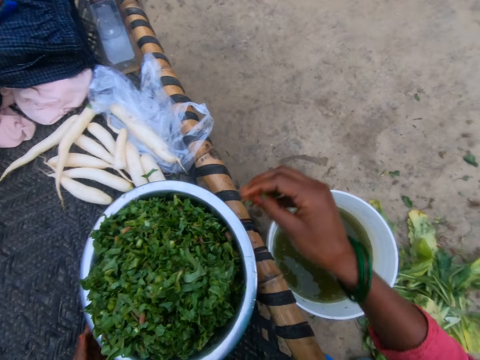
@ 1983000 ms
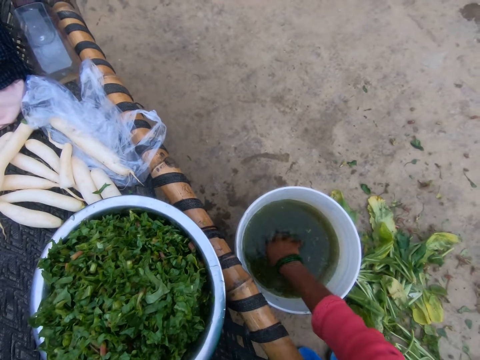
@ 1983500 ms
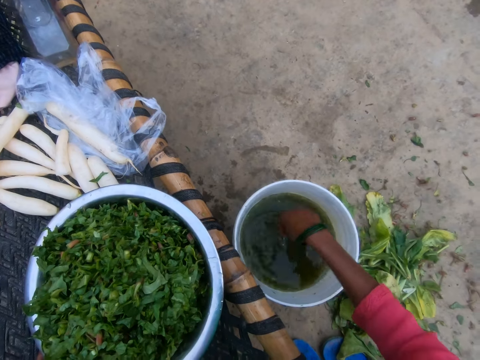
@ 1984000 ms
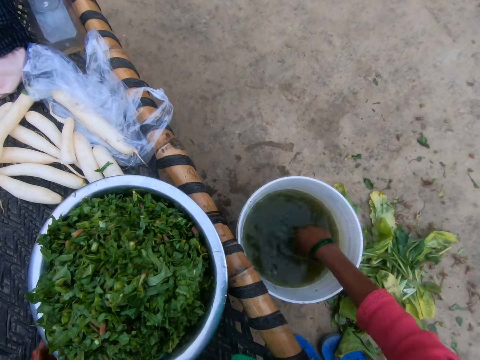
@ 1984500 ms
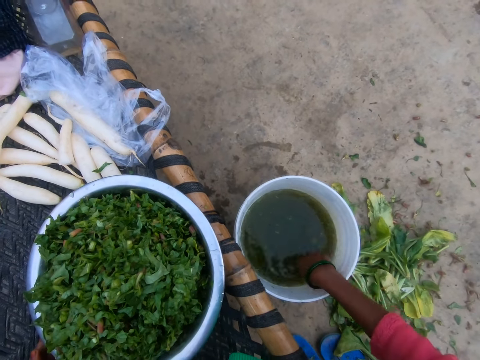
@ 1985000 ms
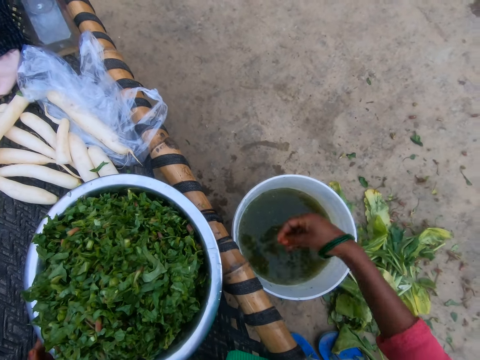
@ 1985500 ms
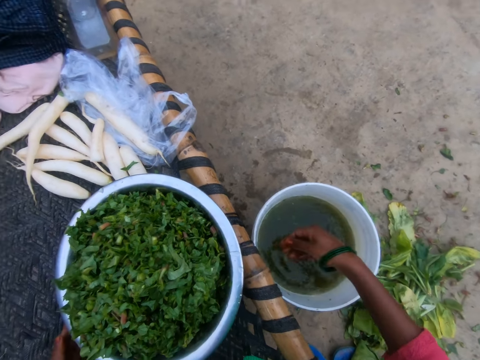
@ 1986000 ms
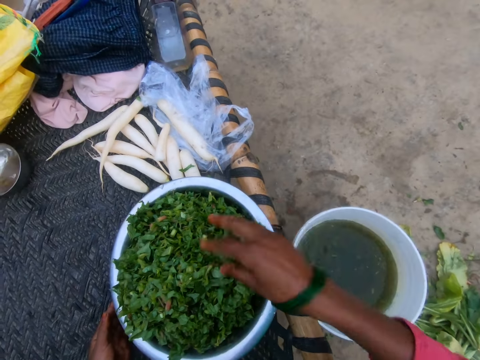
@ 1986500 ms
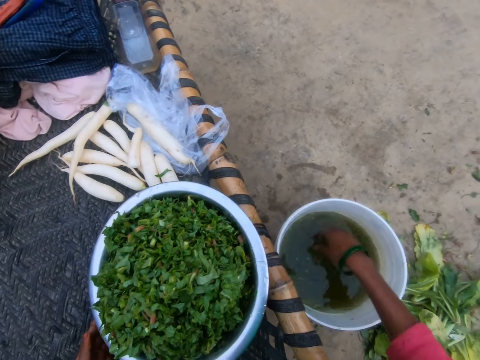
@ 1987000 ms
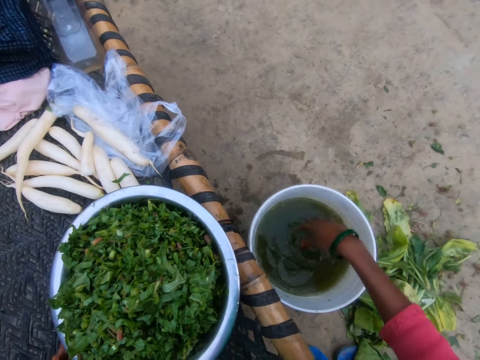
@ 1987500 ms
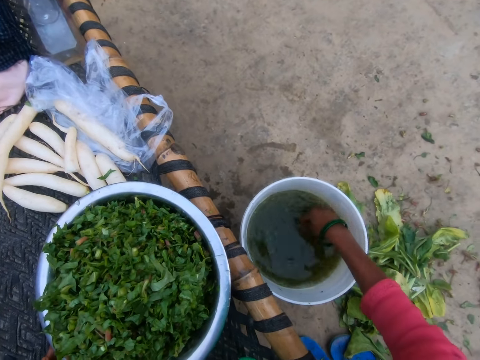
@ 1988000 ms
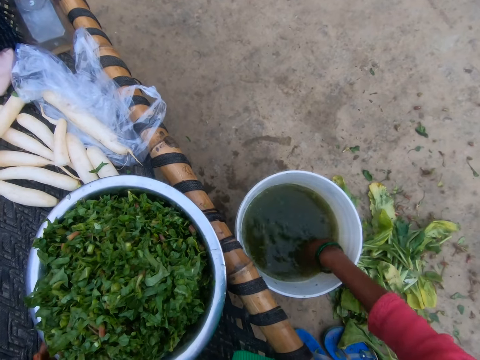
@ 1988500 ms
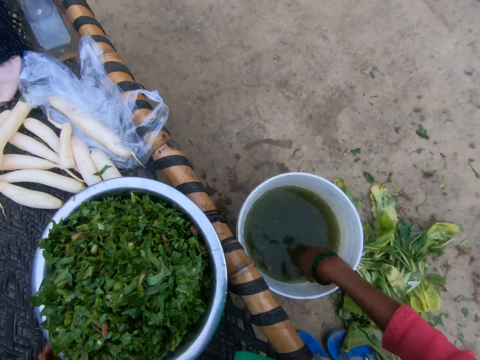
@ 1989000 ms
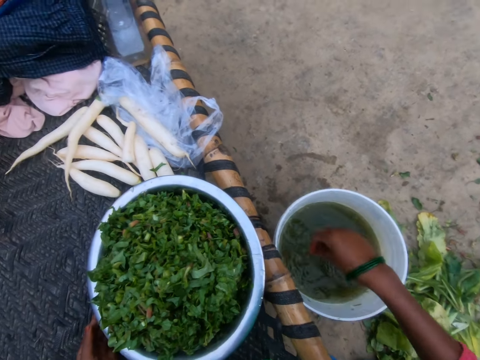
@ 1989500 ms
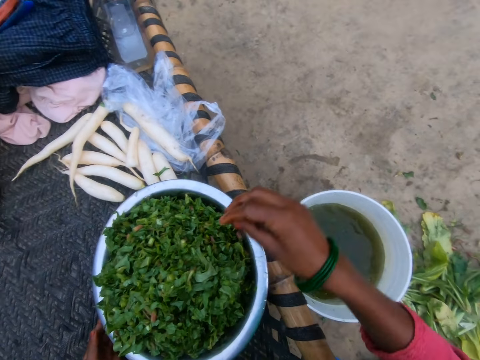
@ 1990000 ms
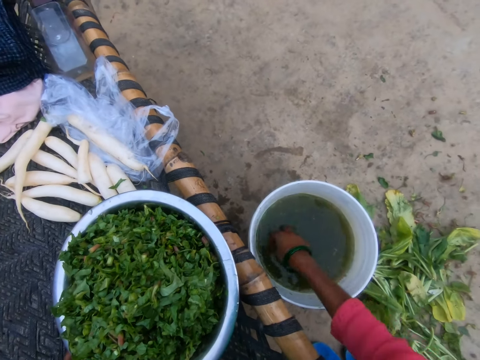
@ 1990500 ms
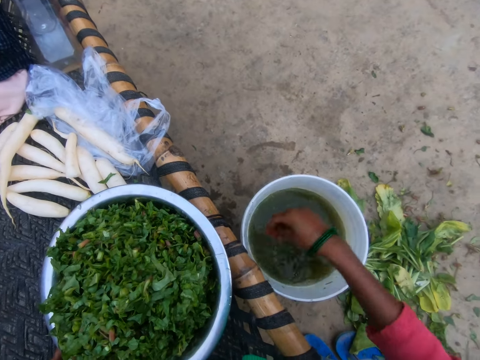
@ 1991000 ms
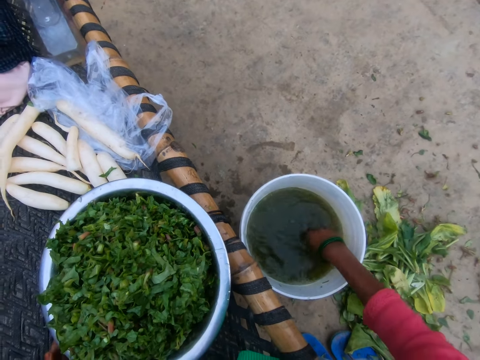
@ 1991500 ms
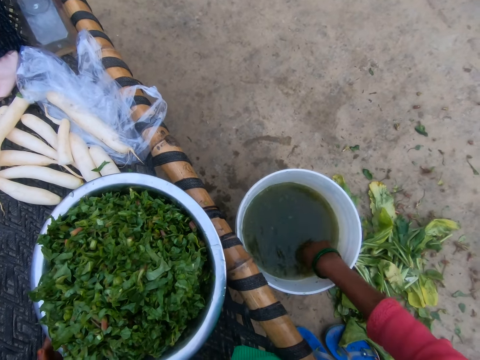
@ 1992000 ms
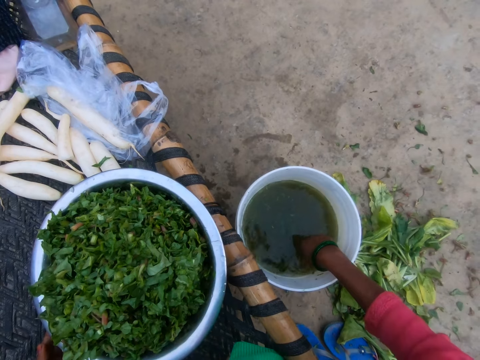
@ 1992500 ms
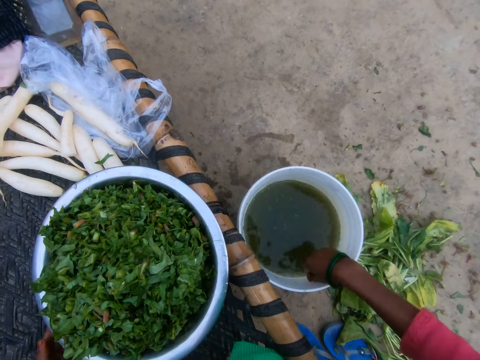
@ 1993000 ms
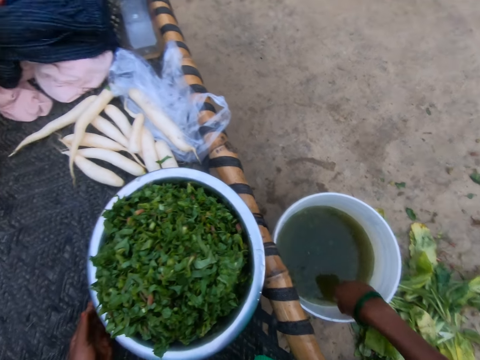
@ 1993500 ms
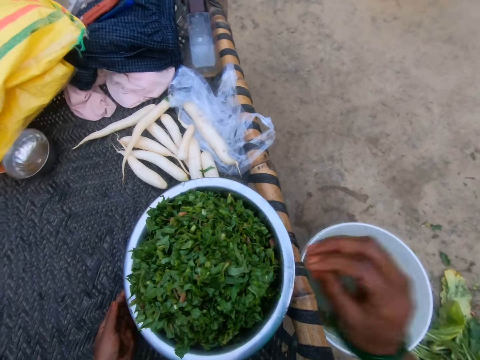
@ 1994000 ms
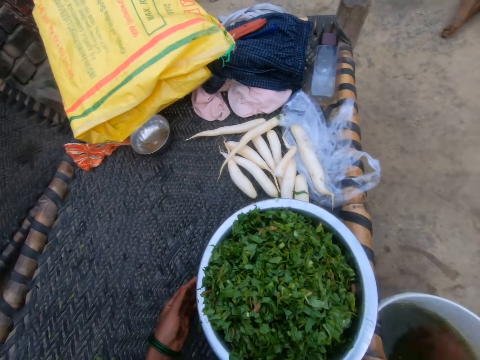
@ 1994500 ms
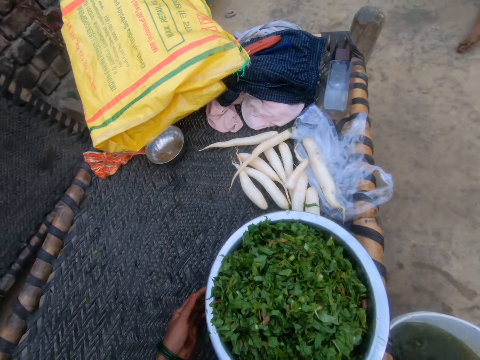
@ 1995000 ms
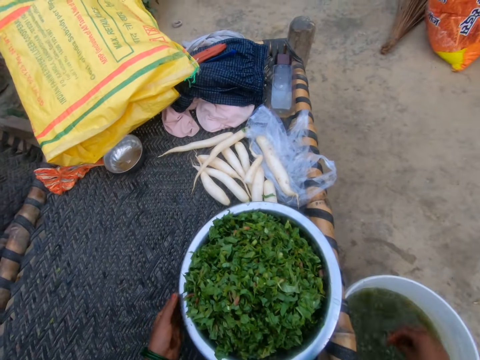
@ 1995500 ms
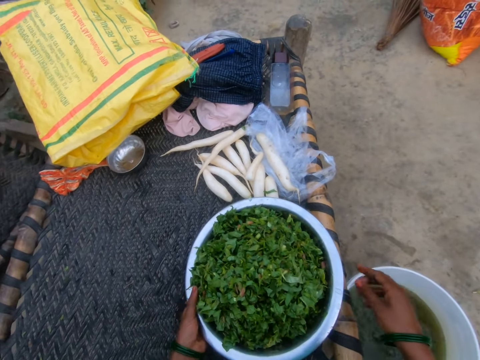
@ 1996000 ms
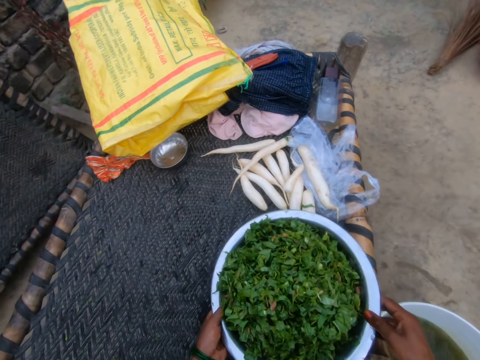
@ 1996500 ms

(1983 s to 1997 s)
The camera wearer puts the rinsed vegetable in the bowl. They gather the vegetable from the bucket of water. They put the rinsed vegetable in the bowl. They gather the vegetable from the bucket of water. They put the rinsed vegetable in the bowl. They pick the vegetables. They drop the vegetables. They rinse the hands. They pick the vegetables.

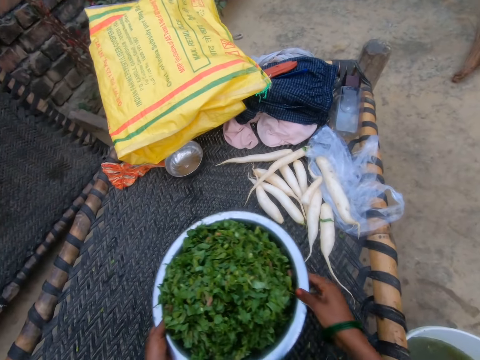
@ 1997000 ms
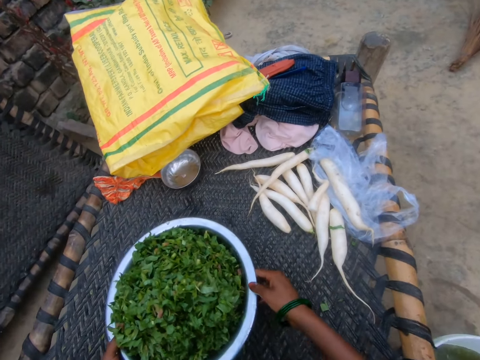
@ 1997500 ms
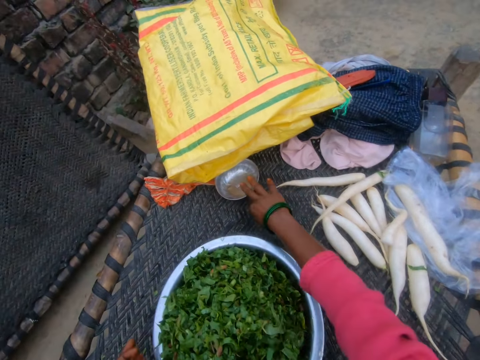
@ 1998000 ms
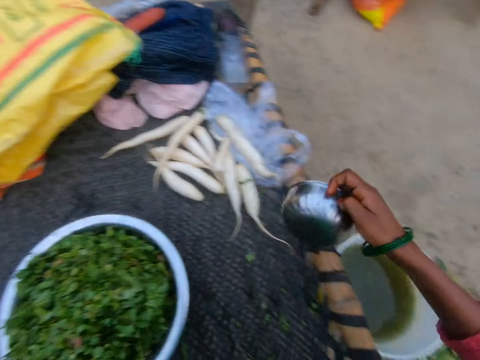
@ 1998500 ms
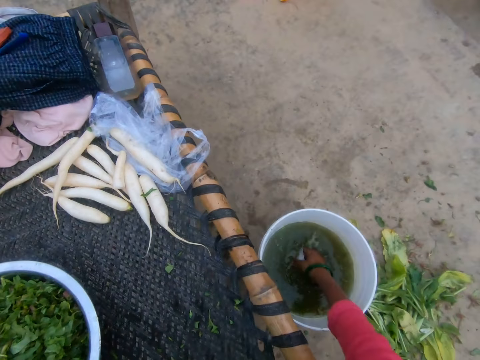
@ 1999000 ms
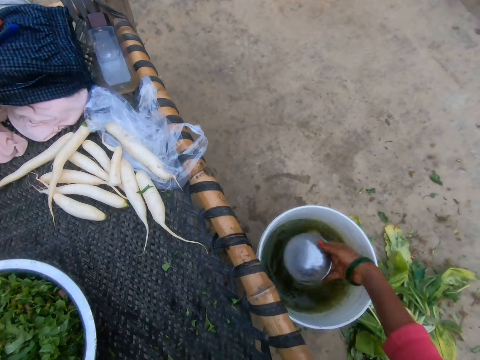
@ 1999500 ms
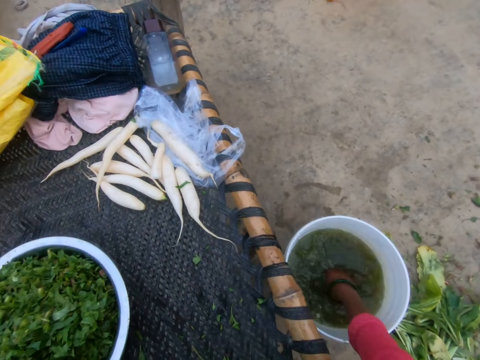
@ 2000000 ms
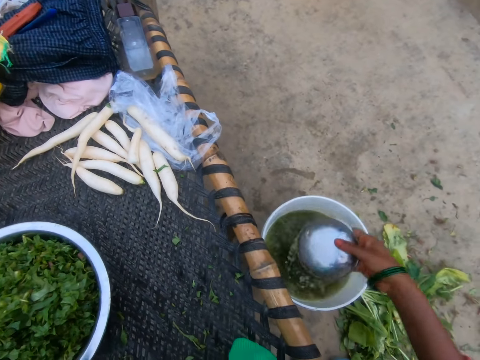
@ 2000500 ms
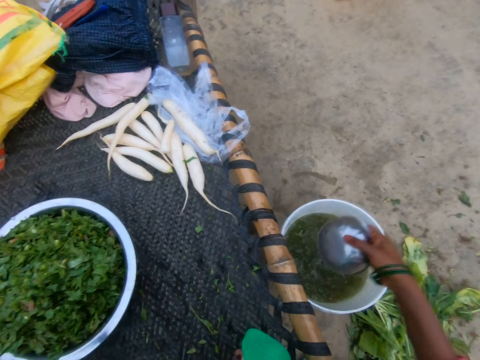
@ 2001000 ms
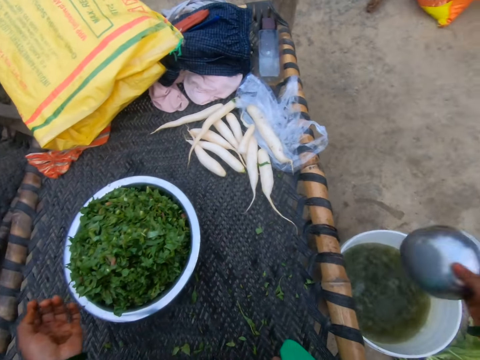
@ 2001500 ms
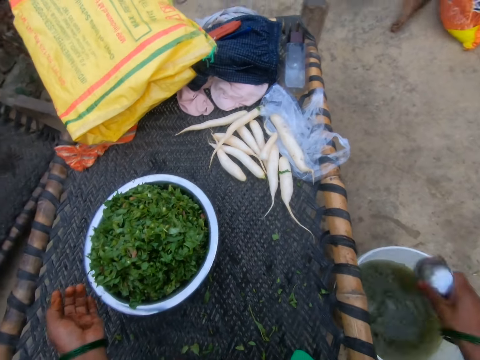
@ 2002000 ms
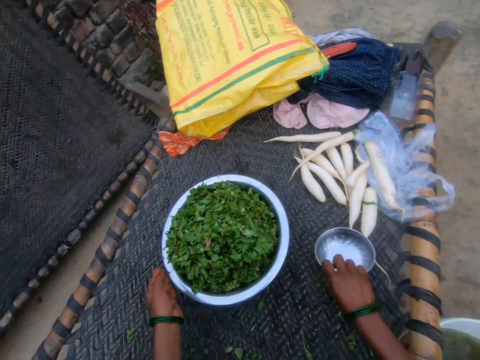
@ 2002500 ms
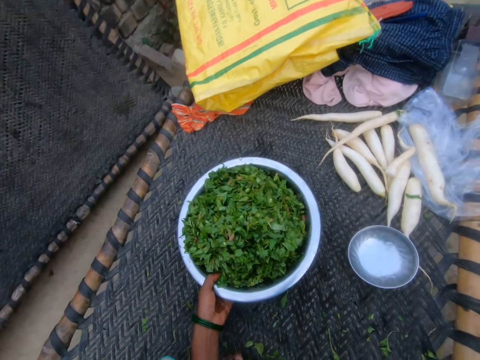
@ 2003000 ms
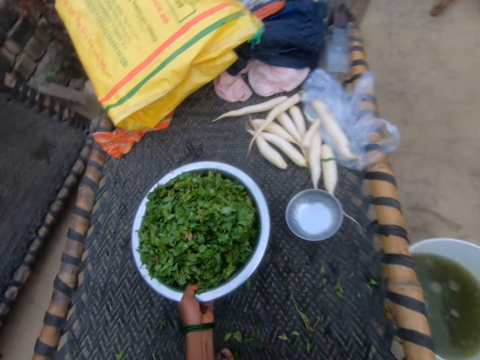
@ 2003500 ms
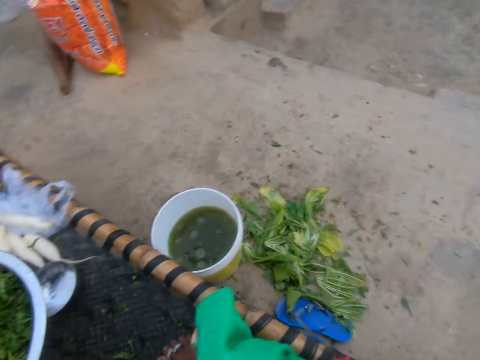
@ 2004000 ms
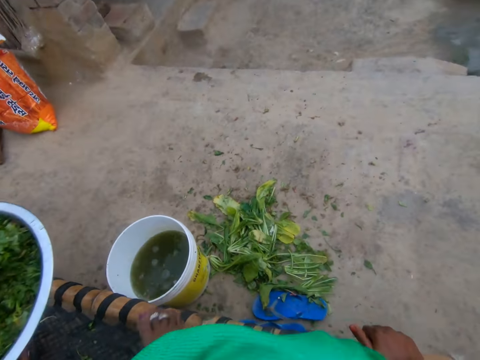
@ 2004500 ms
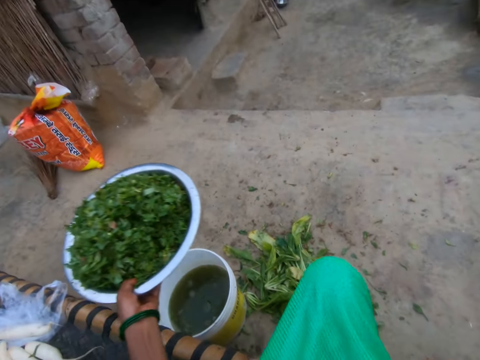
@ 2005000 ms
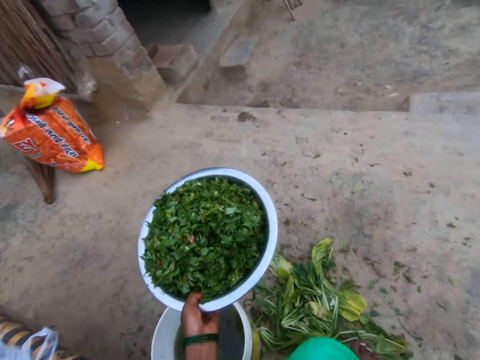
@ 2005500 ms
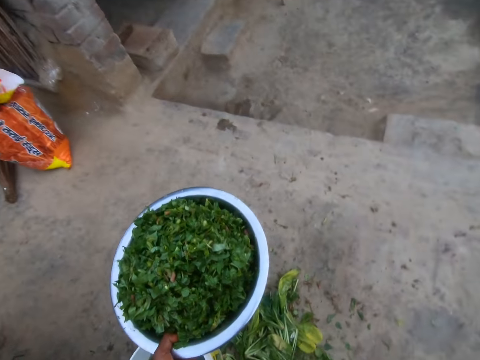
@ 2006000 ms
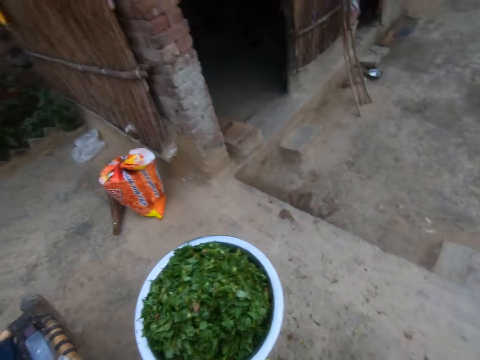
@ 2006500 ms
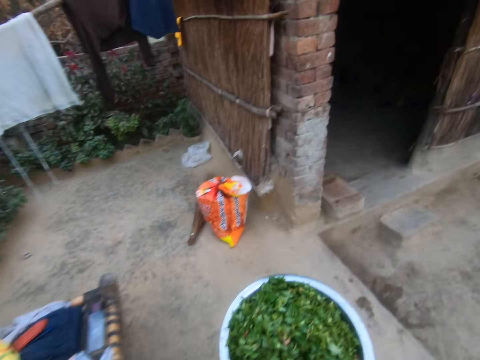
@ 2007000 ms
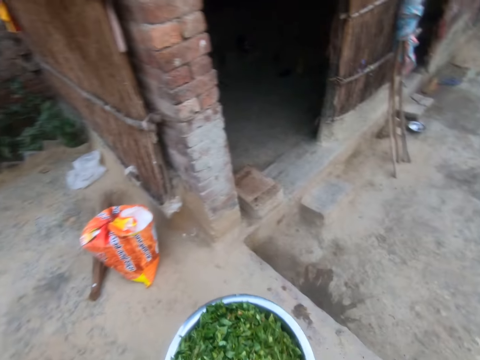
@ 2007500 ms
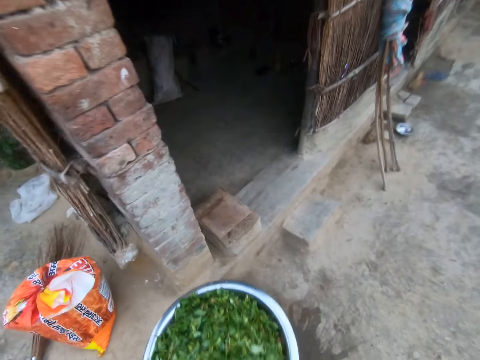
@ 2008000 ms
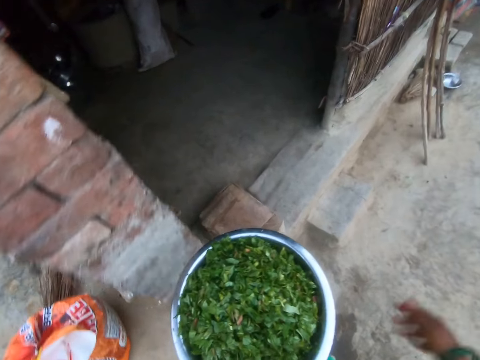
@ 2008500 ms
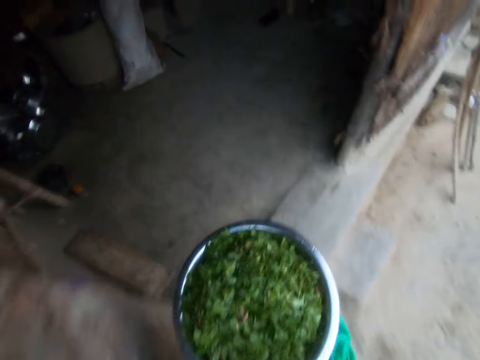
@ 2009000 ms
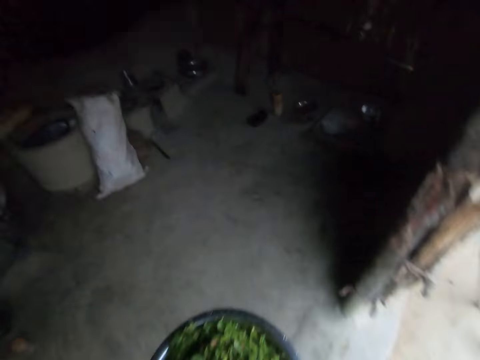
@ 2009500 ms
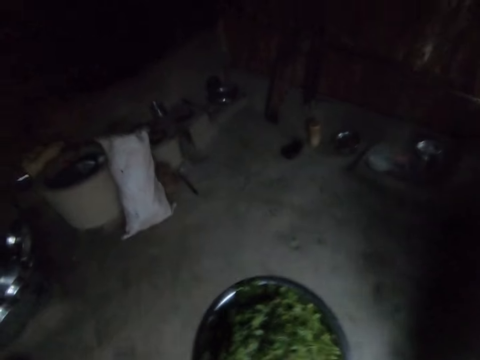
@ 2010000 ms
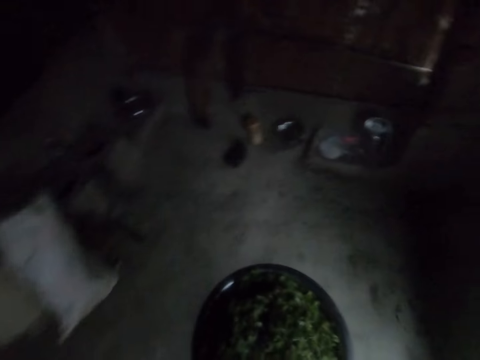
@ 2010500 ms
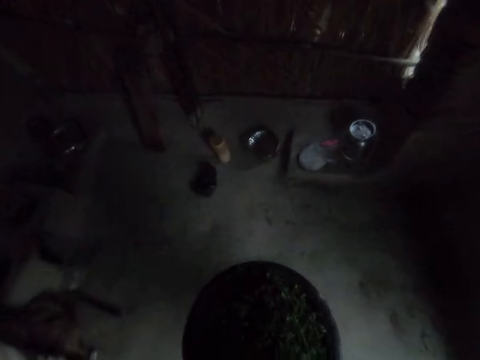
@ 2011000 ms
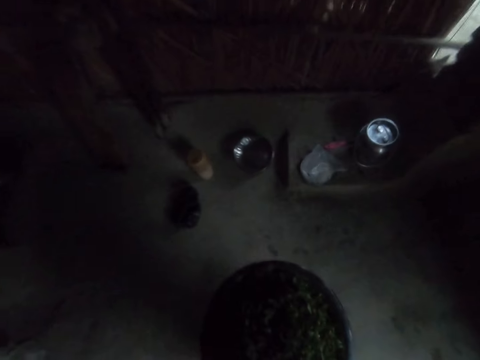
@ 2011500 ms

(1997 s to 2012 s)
The camera wearer moves the bowl away. They drop the vegetables. They pick a small bowl. They rinse the bowl in the bucket of water. They drop the bowl on the work surface. They pick the vegetables. They carry the bowl of vegetables. They get off the work space. They walk into the kitchen.
